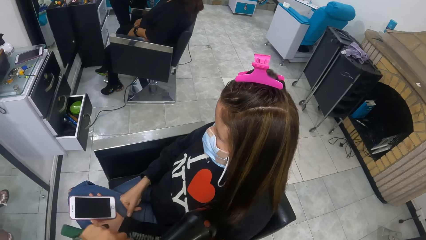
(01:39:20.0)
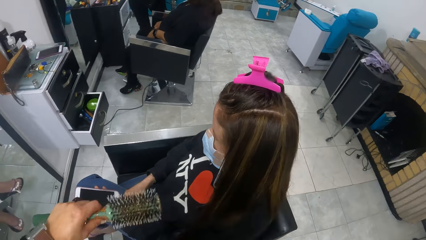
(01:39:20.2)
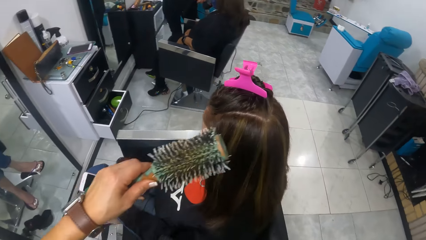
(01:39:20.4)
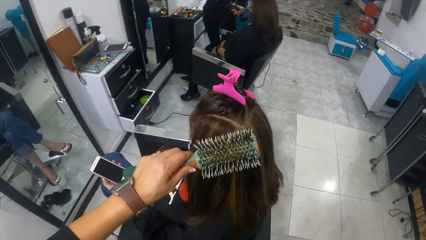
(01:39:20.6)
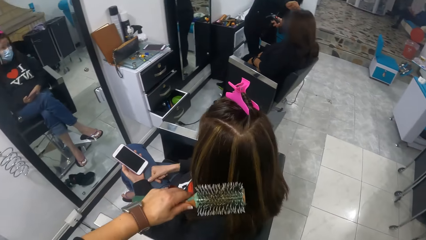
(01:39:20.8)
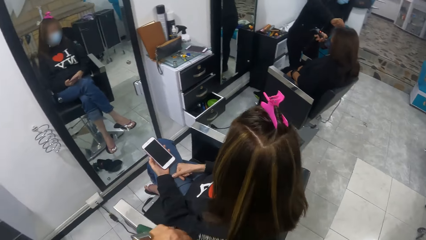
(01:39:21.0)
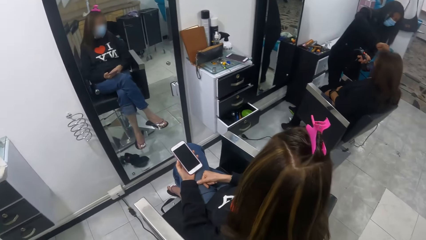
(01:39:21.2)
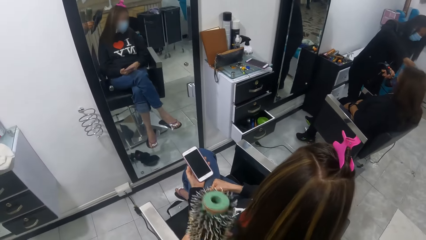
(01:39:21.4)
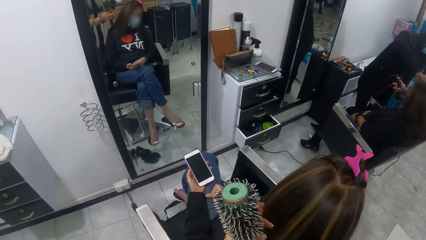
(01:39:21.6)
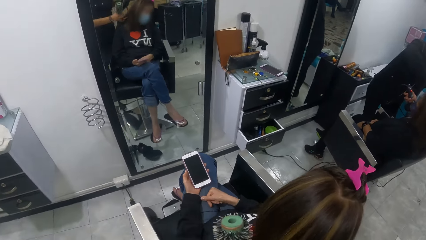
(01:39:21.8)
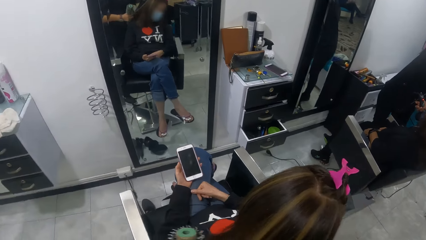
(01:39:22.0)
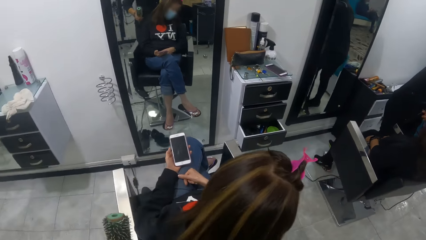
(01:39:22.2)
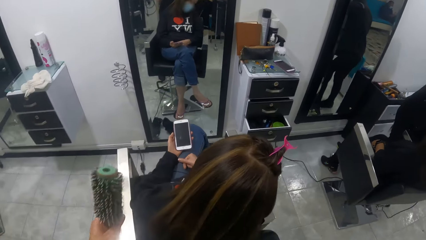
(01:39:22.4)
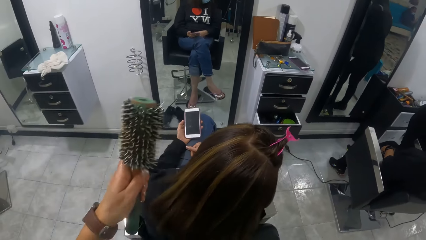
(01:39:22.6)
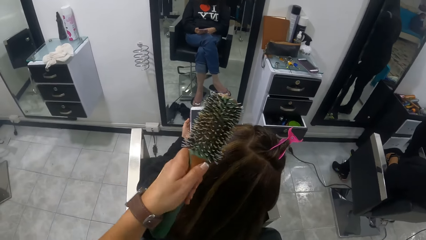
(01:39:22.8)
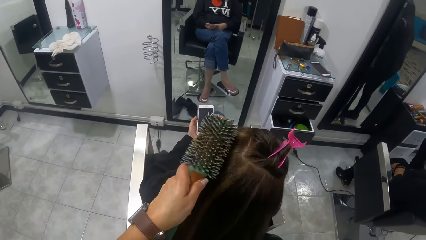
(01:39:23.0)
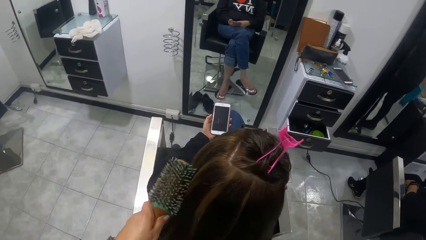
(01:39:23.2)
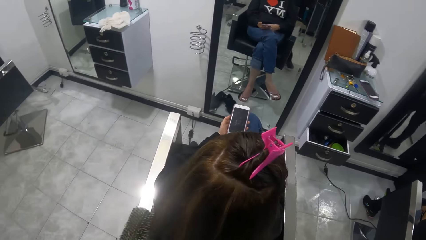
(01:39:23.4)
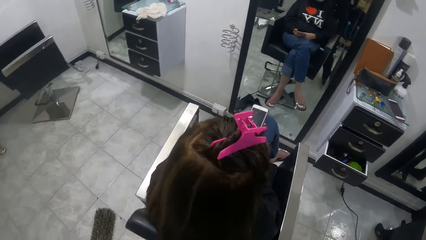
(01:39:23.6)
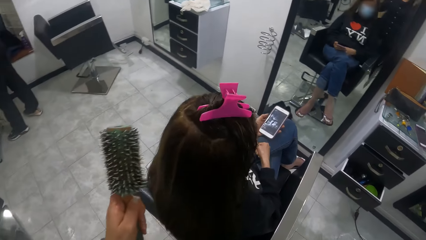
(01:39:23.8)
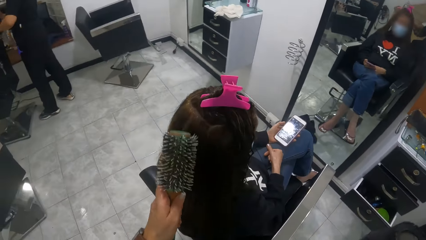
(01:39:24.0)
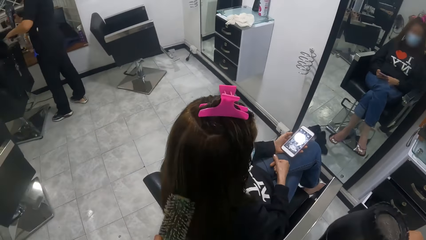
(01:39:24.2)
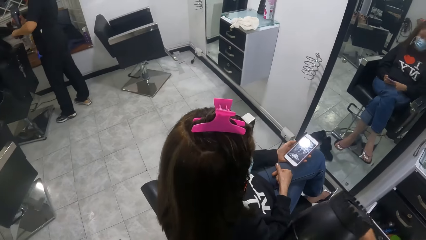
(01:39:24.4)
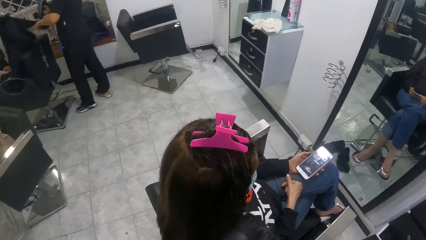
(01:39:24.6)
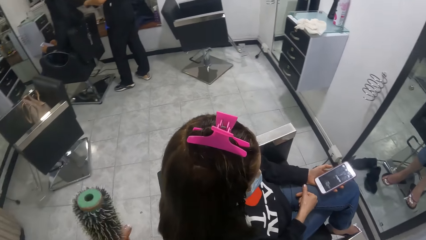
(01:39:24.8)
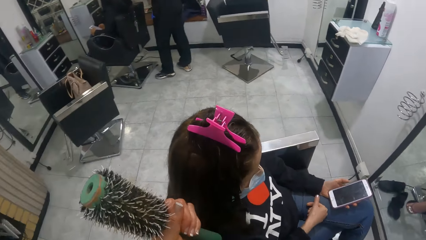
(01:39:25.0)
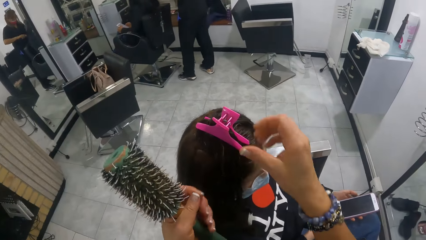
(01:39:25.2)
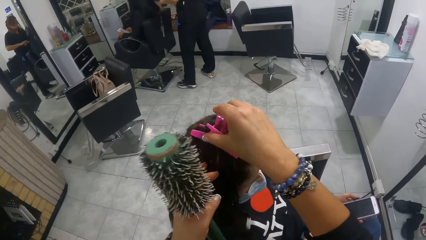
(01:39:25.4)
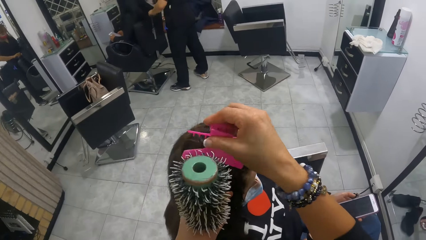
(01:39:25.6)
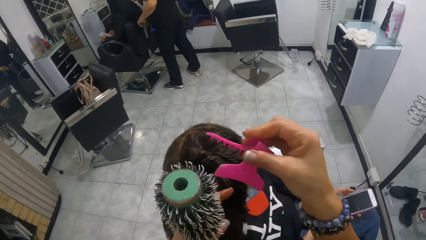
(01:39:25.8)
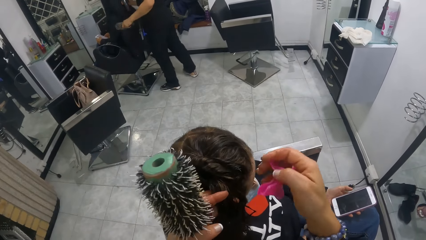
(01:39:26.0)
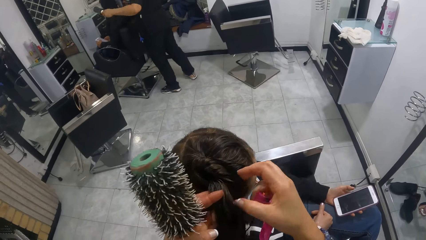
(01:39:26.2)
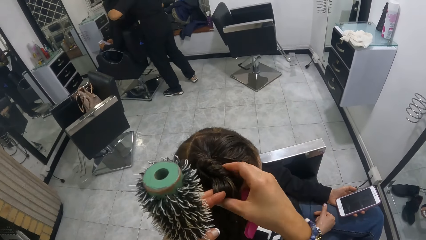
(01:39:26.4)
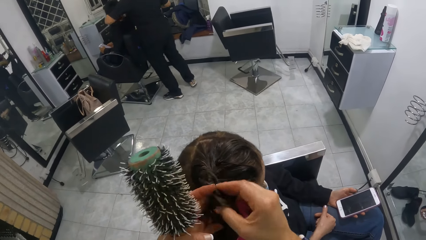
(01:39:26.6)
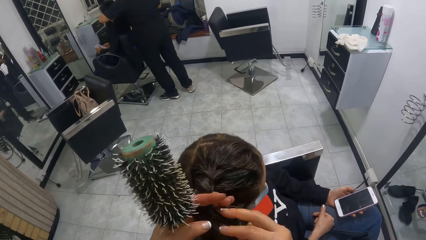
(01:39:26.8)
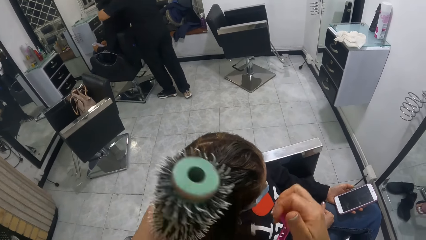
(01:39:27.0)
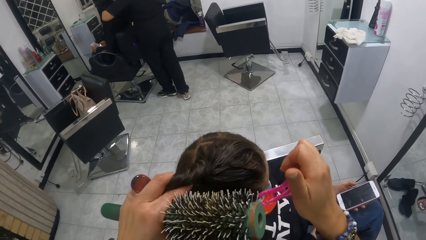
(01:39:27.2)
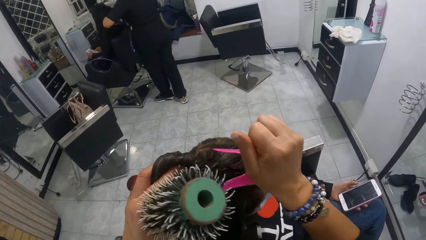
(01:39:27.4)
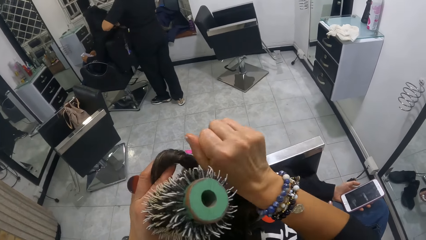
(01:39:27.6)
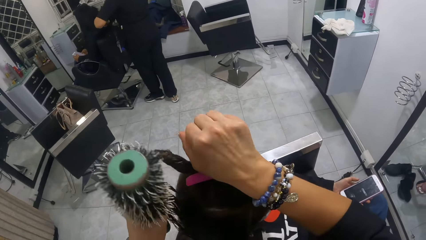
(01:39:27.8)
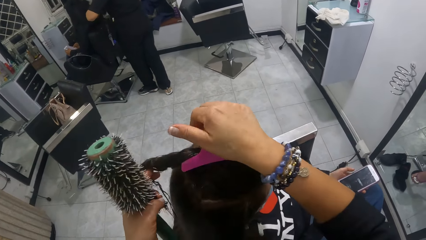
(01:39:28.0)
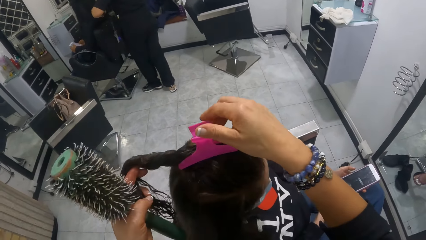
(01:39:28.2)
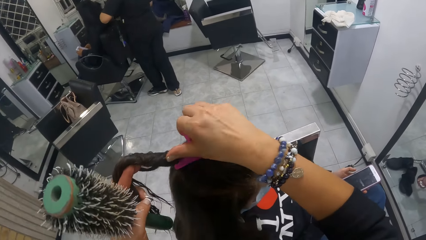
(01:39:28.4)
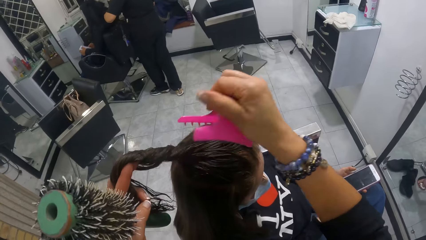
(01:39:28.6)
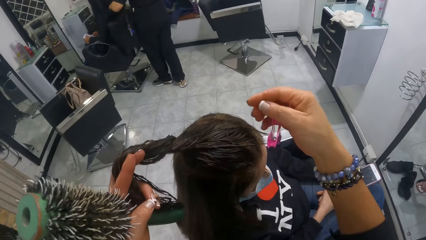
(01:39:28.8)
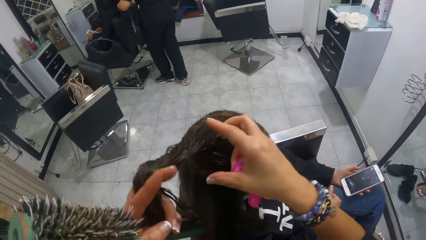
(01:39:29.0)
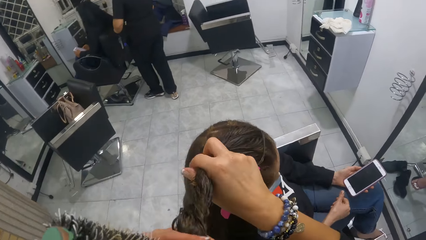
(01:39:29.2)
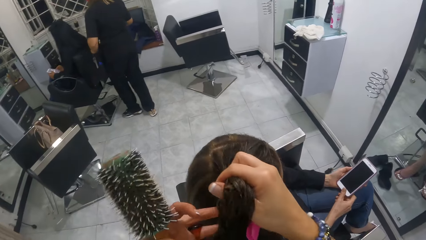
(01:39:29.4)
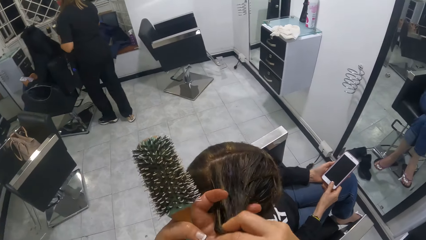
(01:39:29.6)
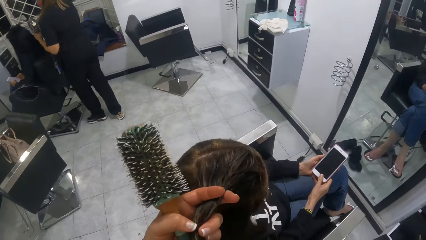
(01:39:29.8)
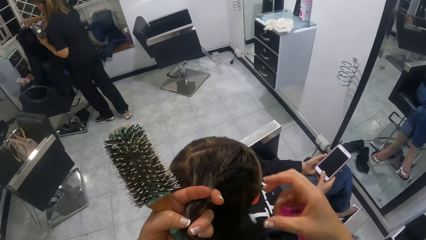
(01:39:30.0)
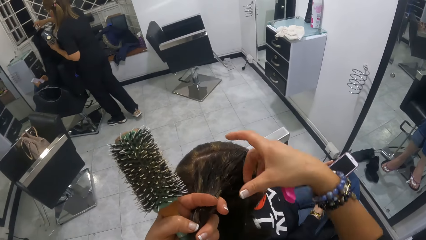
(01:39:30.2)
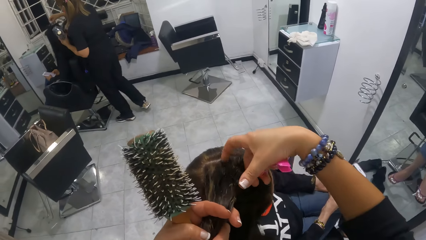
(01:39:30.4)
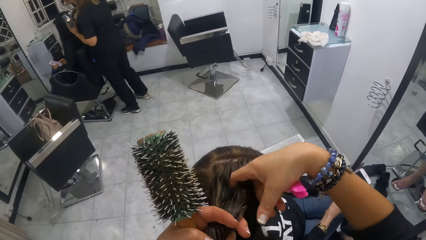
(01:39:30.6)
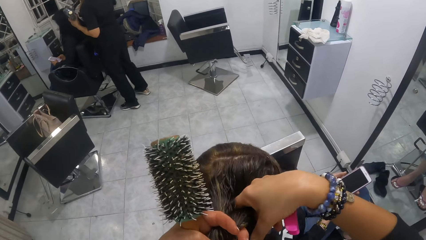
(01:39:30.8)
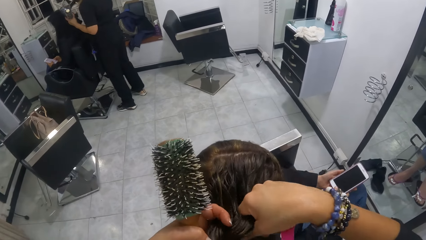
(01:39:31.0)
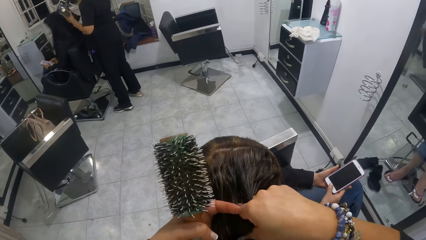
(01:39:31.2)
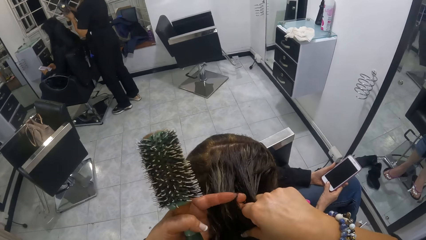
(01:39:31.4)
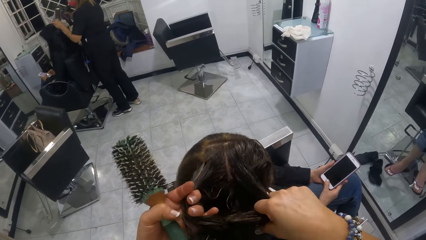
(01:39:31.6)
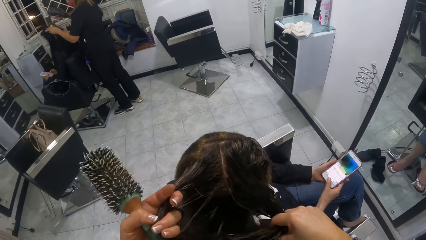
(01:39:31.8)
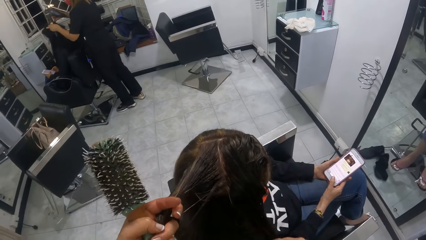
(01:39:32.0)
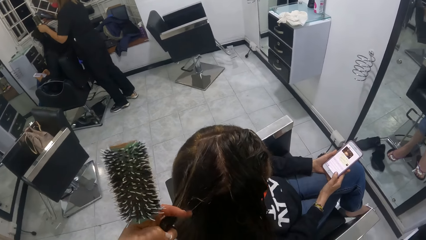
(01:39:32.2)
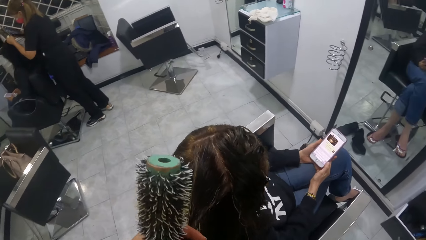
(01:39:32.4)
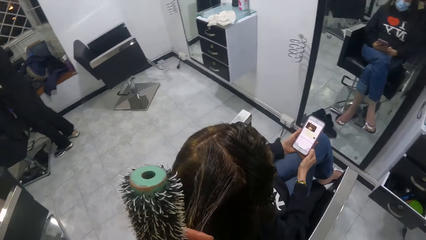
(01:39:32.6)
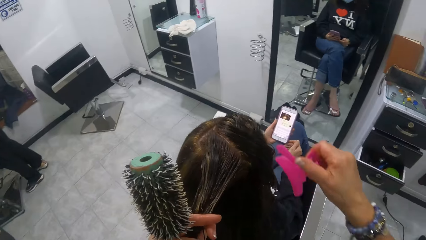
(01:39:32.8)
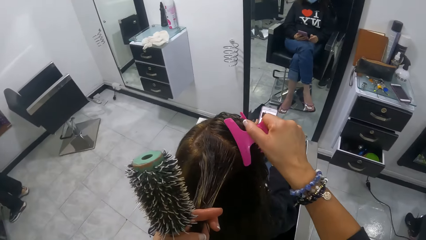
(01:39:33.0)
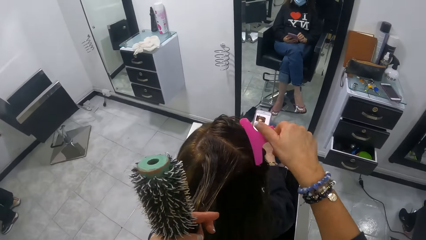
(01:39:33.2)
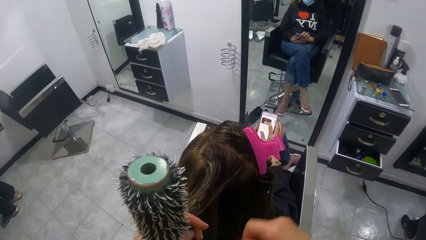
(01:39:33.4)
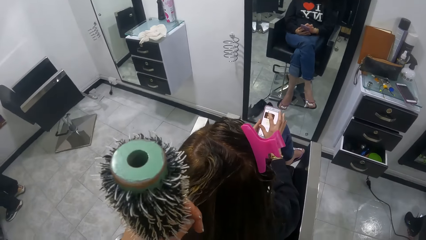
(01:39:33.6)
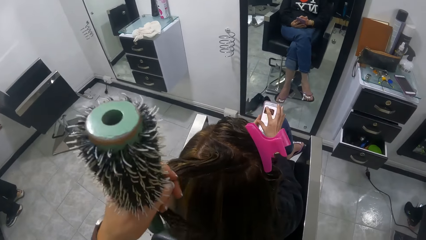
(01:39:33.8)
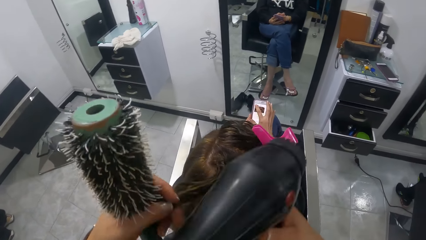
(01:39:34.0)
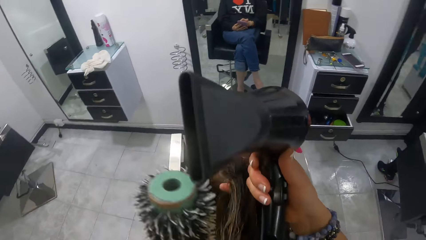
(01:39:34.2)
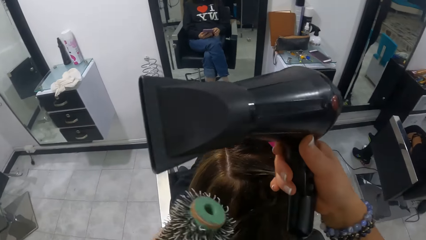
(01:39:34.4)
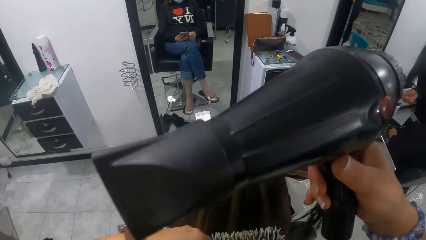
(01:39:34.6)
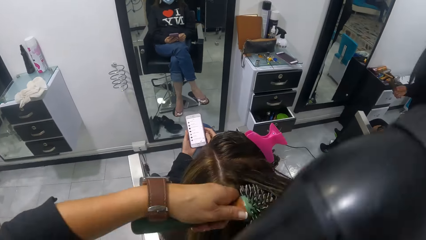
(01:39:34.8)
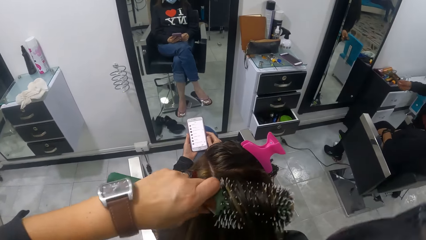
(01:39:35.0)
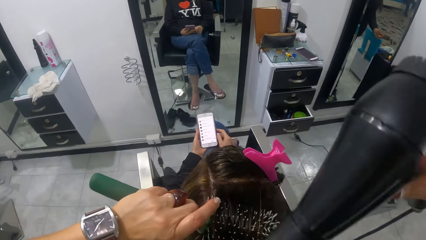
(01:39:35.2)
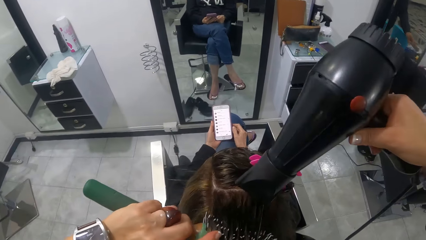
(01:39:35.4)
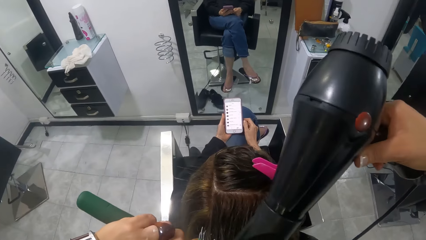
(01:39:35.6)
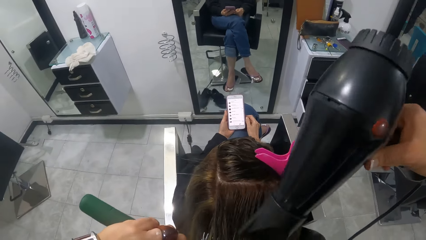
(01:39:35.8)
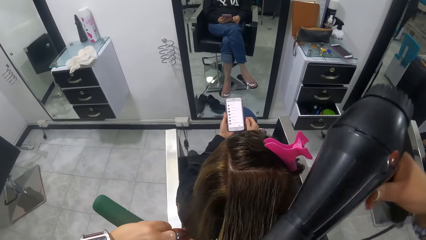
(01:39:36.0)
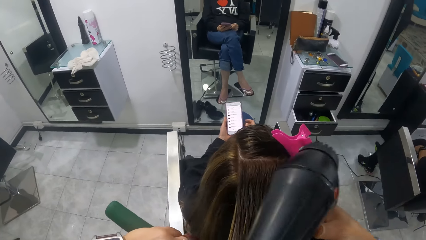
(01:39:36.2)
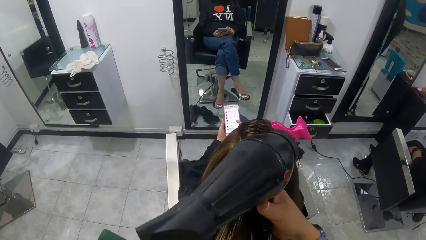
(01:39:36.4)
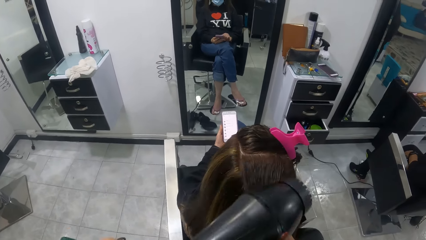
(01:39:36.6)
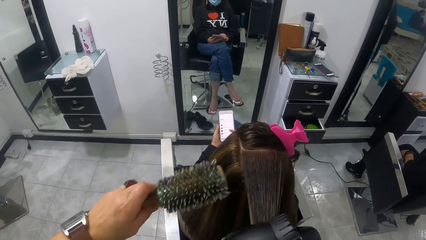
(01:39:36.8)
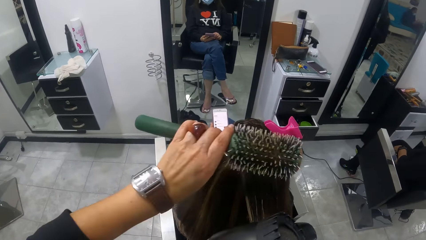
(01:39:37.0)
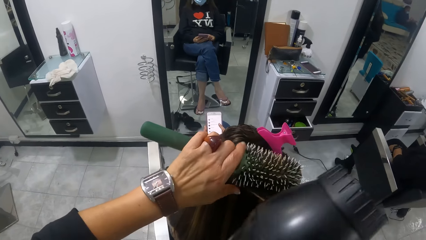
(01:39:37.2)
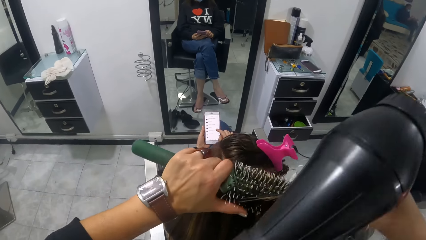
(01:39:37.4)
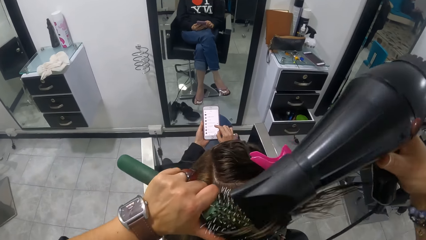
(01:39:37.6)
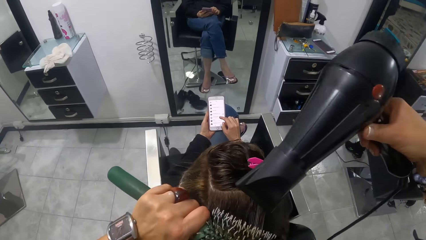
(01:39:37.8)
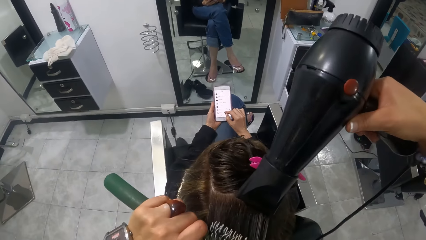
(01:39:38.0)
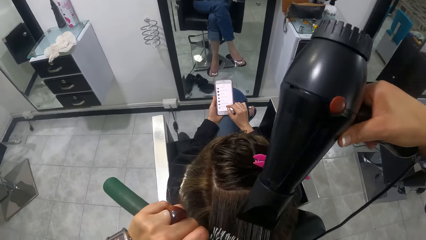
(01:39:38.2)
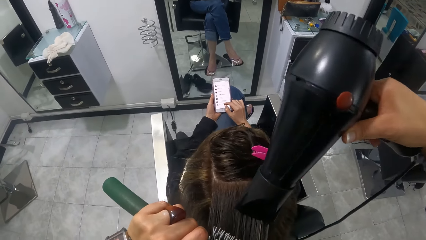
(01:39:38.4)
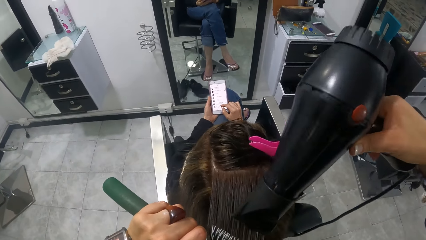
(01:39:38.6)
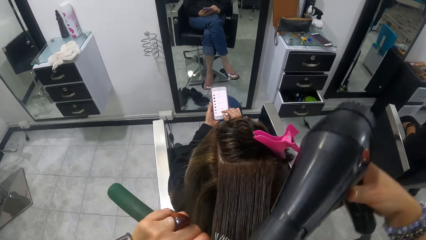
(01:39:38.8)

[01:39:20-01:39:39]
The camera wearer turns. She picks a pink hair clip from a woman's hair with her right hand. She passes the woman's hair from her right hand to her left hand. A second woman dries a third woman's hair with a comb in her left hand and an electric hand drier in her right hand. The camera wearer clips the first woman's hair with the hair clip in her right hand. She picks the pink hair clip from the first woman's hair with her right hand. She strokes the first woman's hair with both hands. She parts the first woman's hair with her right index finger. The first woman operates a phone with both hands. The camera wearer clips the first woman's hair with the hair clip in her right hand. She dries the first woman's hair with the electric hair dryer in her right hand and the comb in her left hand.
